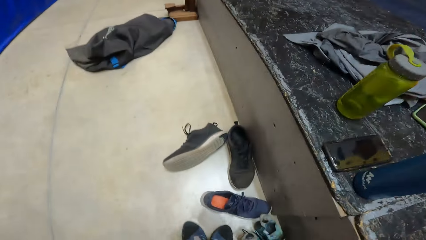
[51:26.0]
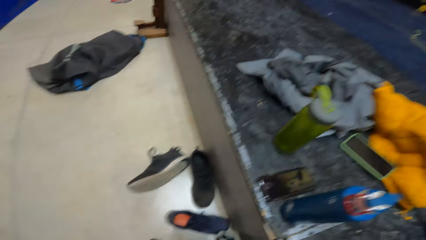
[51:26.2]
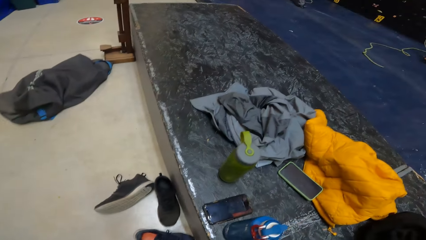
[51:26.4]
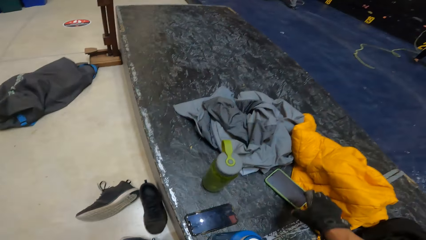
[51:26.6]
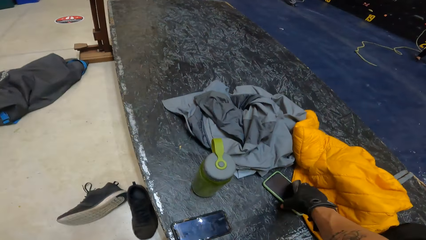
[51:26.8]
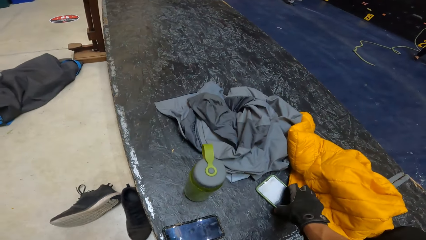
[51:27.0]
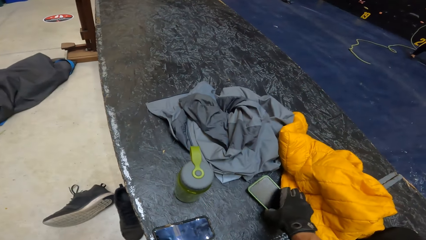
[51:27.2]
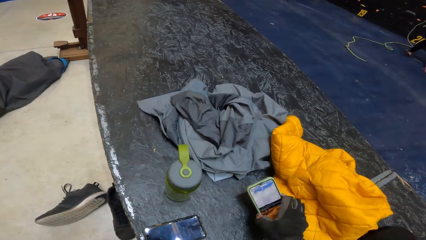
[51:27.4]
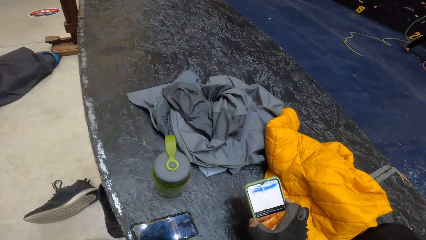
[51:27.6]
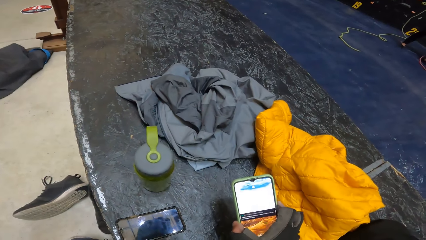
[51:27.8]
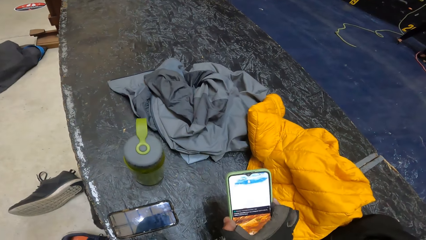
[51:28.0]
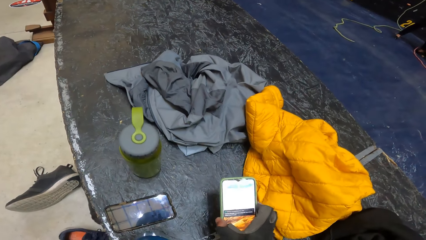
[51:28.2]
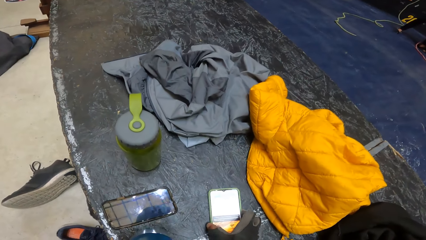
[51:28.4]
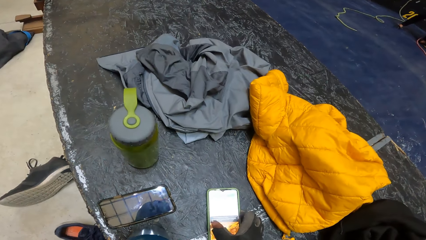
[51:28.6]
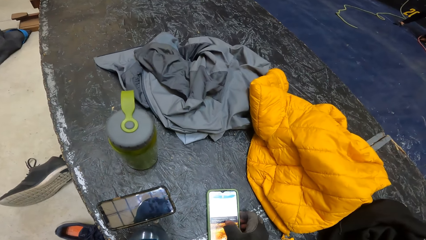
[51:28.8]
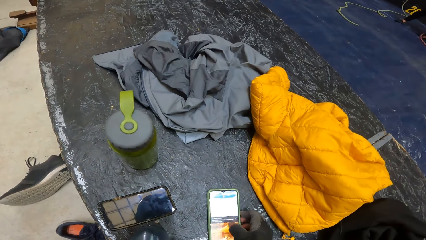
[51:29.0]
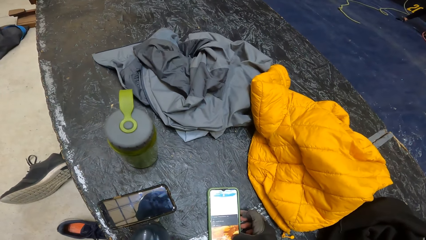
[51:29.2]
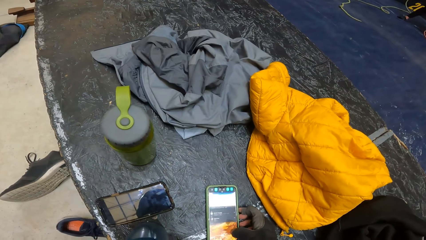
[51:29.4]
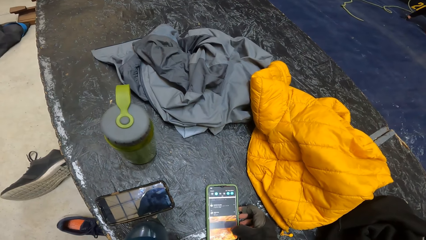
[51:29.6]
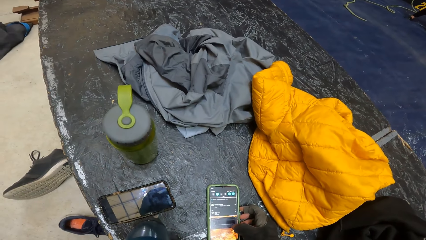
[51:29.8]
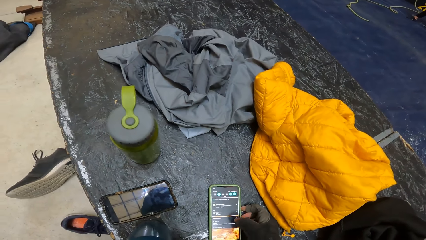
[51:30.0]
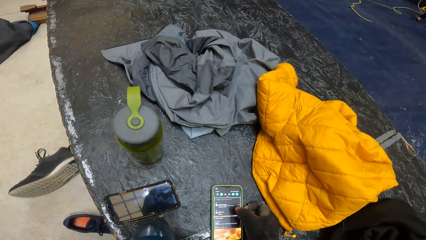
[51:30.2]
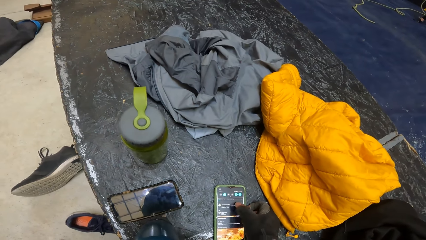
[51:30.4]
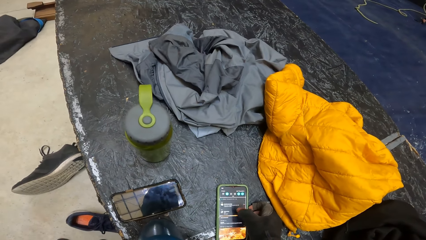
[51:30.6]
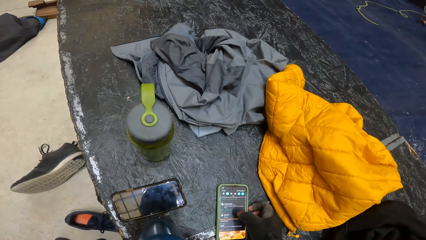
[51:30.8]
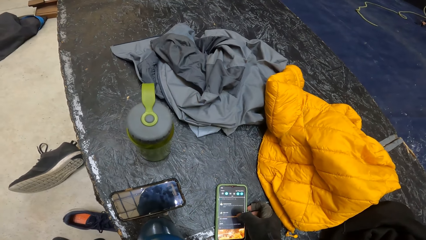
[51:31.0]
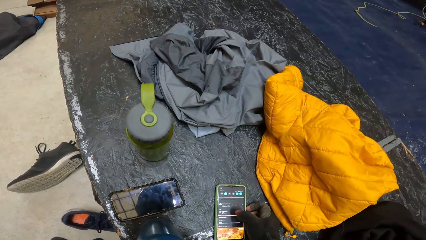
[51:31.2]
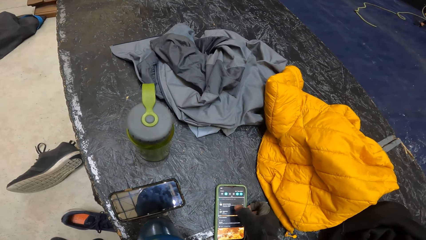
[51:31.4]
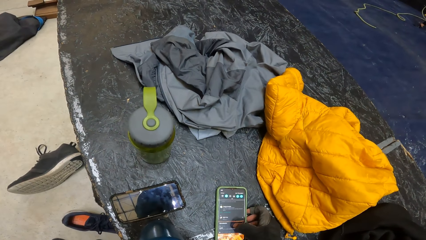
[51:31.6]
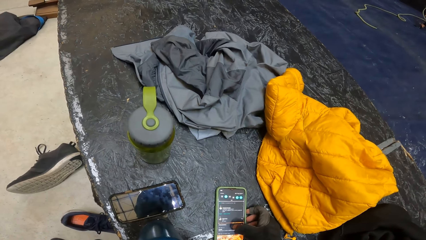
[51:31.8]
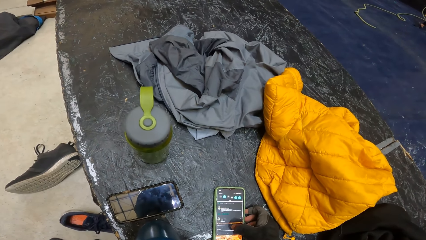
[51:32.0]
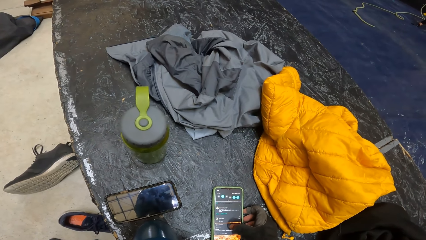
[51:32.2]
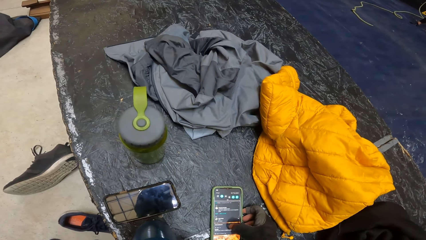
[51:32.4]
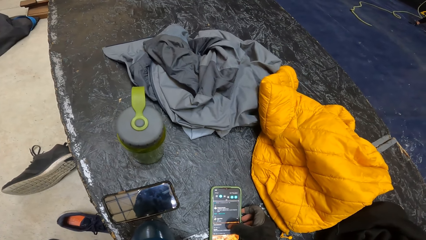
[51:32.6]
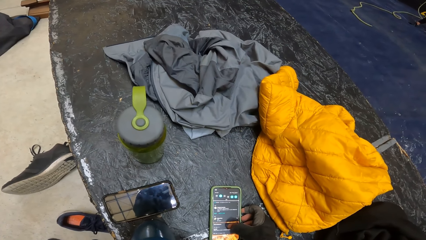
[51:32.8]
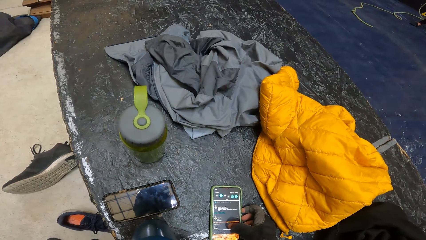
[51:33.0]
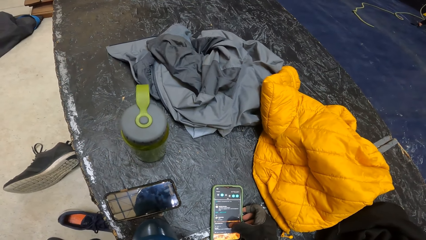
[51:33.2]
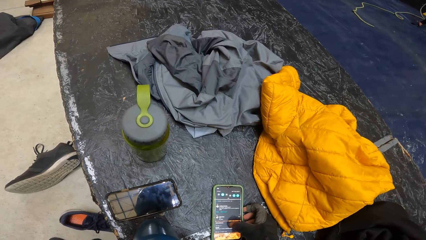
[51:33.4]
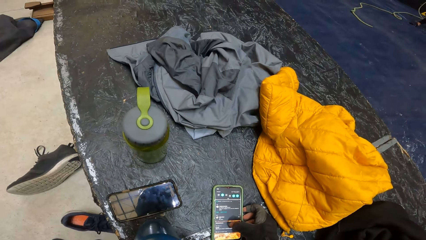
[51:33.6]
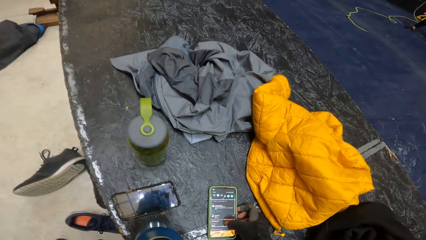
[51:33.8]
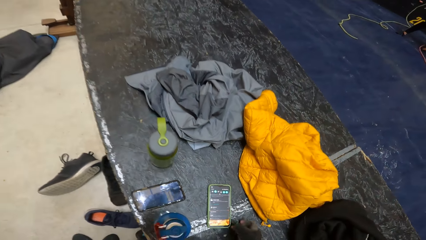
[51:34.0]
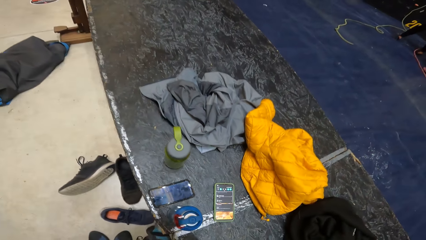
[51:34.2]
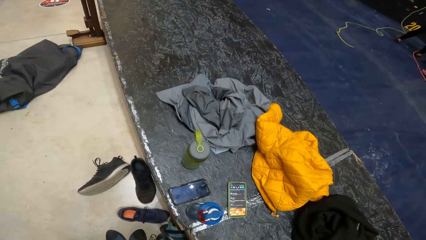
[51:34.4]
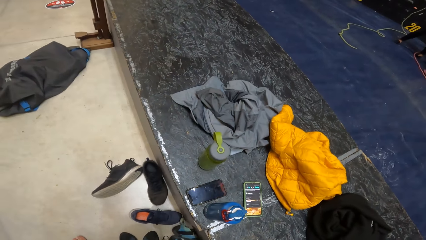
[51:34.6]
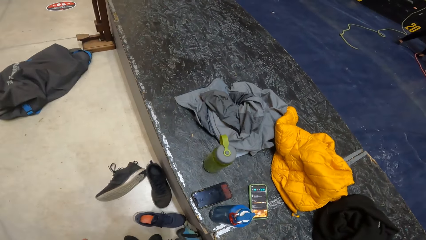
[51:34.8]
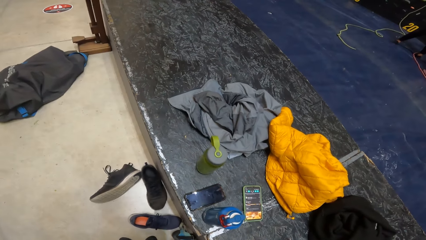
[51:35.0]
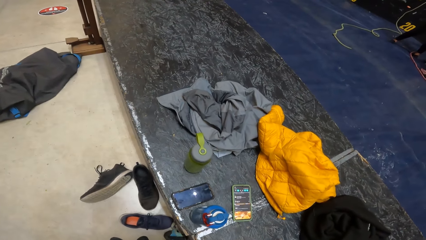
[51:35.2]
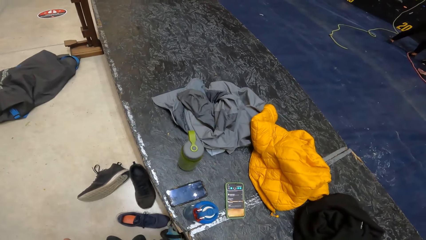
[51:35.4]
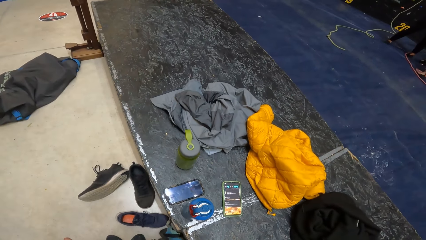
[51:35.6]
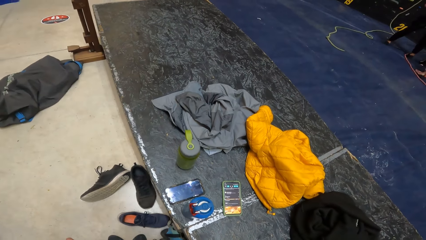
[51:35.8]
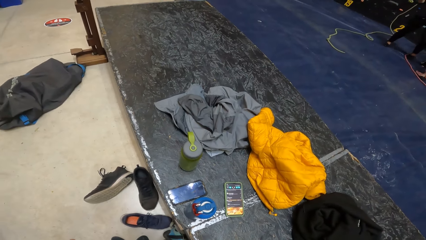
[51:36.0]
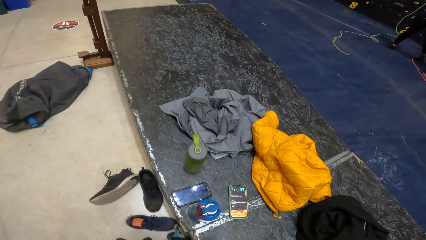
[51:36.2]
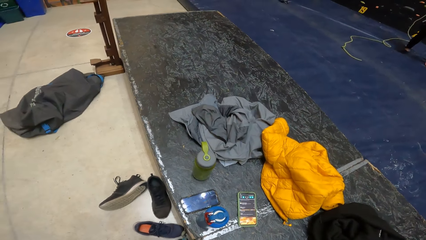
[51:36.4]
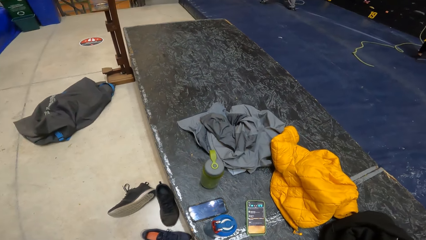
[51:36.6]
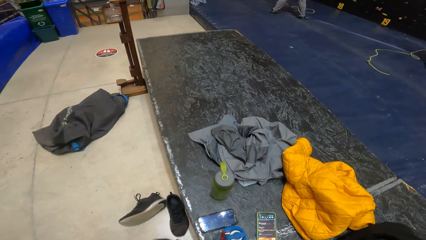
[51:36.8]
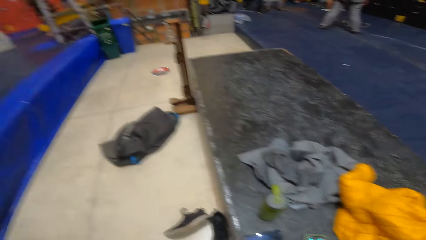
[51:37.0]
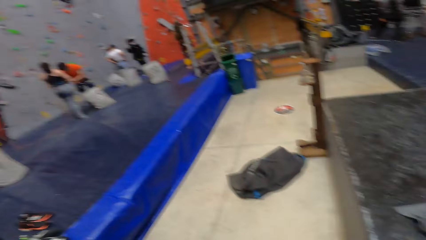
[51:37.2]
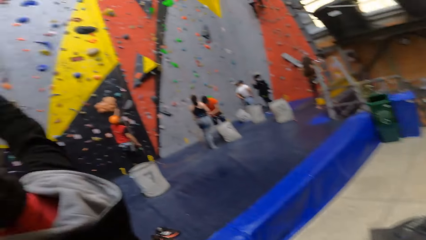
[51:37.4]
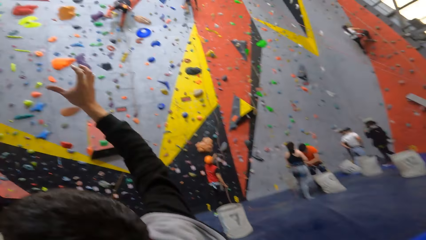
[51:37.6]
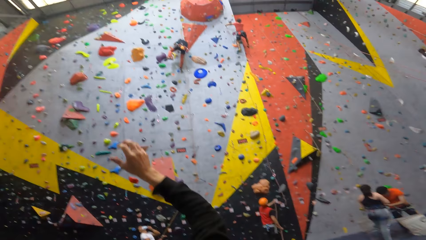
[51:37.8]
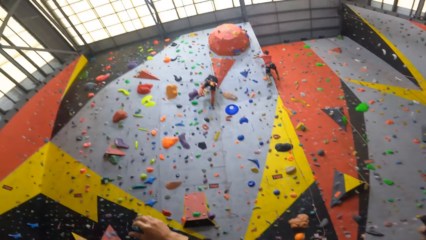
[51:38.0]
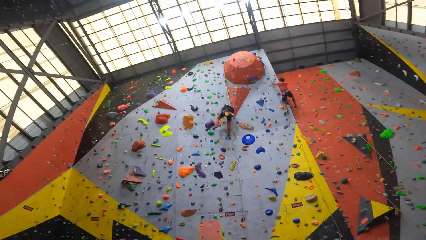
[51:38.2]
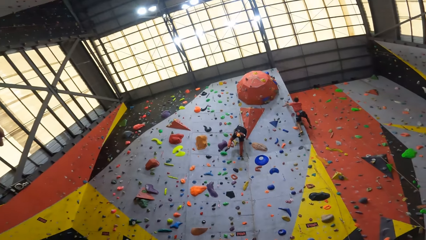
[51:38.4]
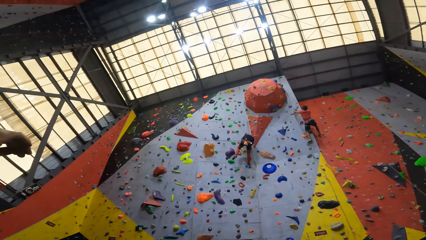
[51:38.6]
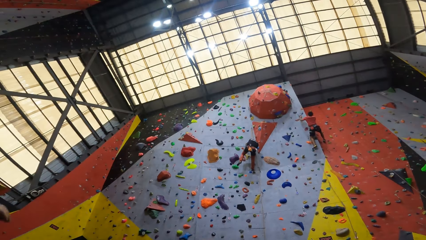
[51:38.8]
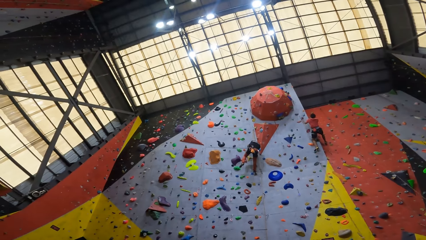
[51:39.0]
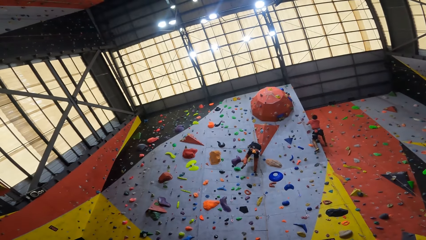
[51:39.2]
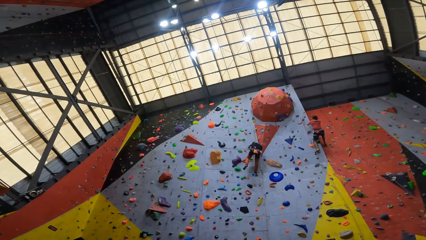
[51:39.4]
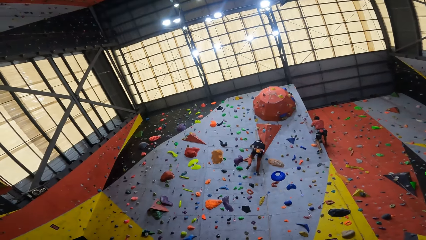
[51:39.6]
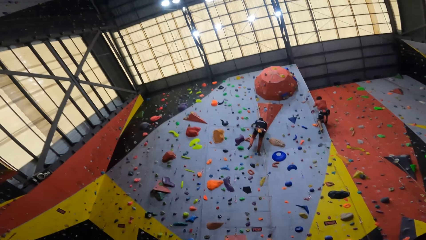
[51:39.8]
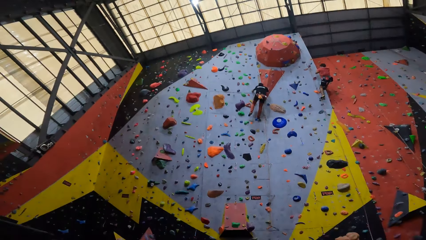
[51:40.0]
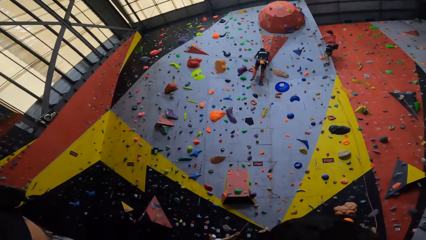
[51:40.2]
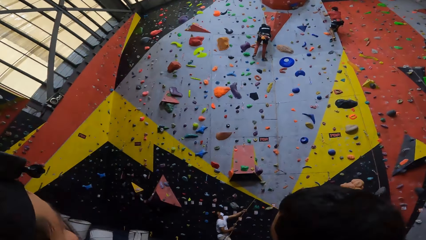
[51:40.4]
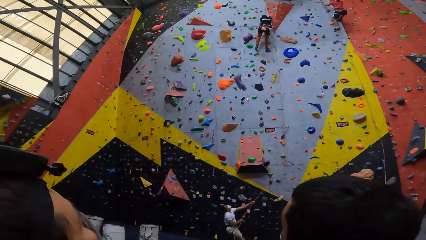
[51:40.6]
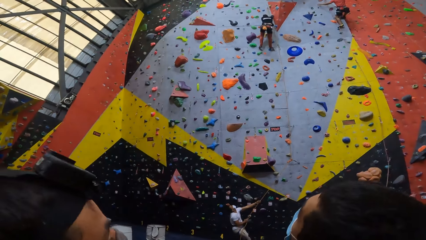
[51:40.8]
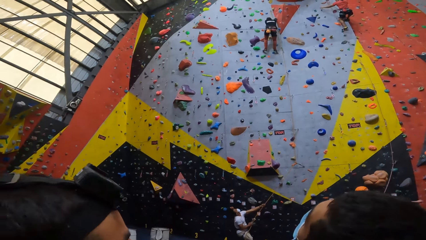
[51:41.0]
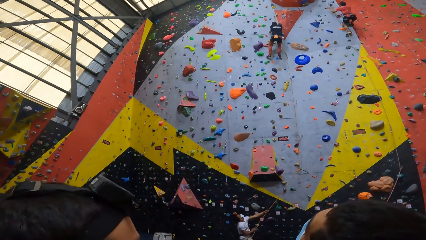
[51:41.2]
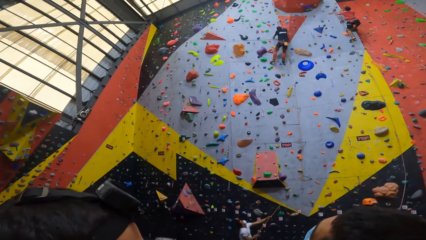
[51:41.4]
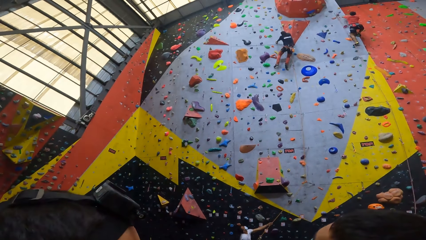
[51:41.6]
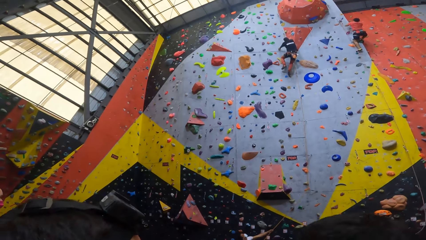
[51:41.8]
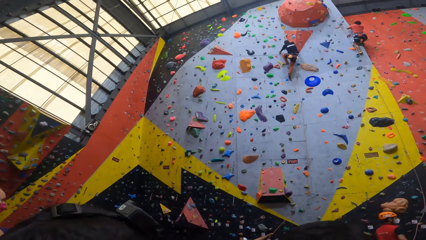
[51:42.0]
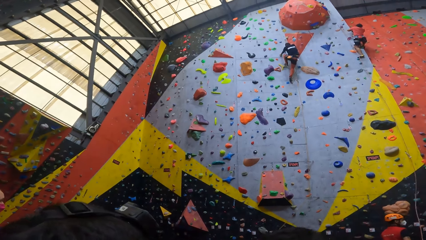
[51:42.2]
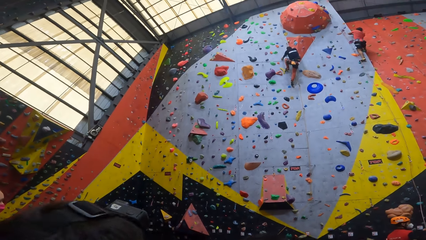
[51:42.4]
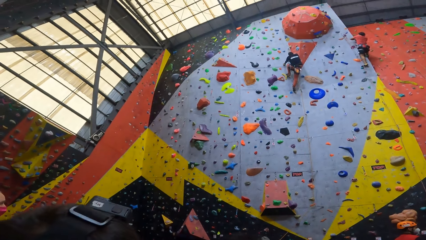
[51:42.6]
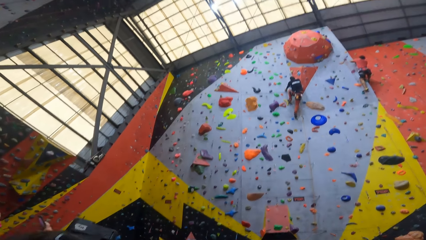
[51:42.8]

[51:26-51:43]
The camera wearer picks up the phone. They use the phone. They put down the phone. They use the phone. They remove the hand from the phone. They look around. They look up the wall.
